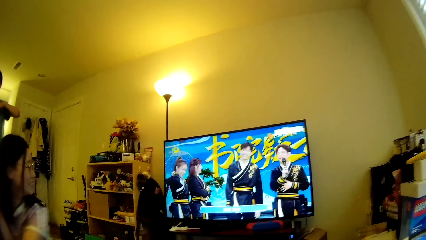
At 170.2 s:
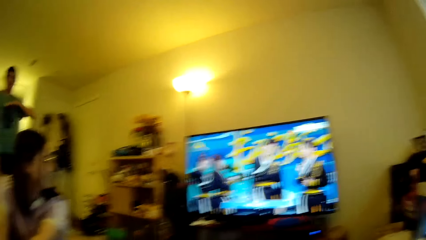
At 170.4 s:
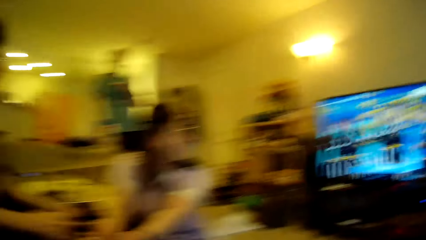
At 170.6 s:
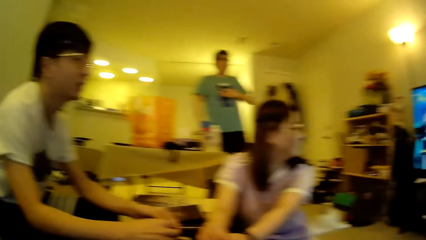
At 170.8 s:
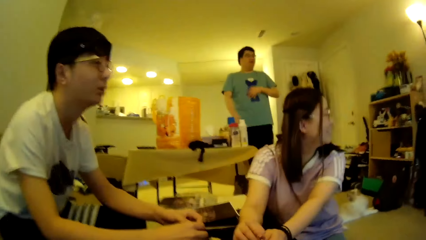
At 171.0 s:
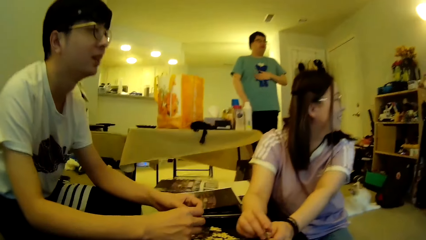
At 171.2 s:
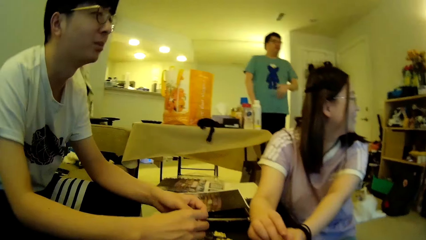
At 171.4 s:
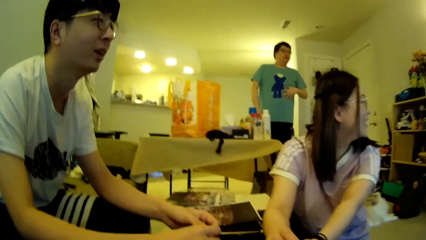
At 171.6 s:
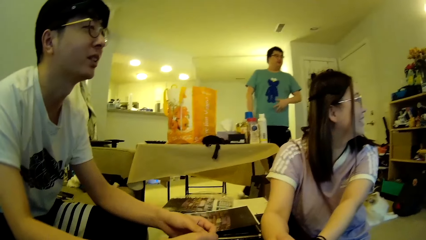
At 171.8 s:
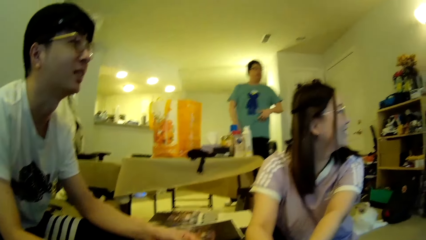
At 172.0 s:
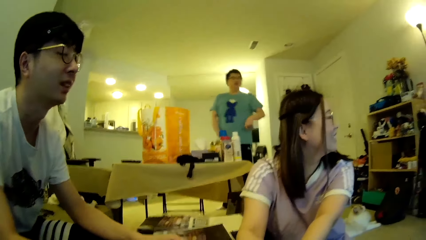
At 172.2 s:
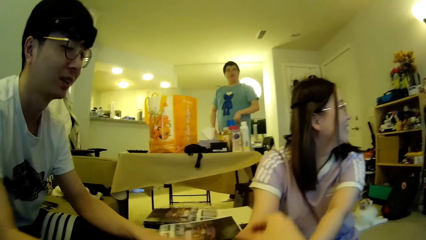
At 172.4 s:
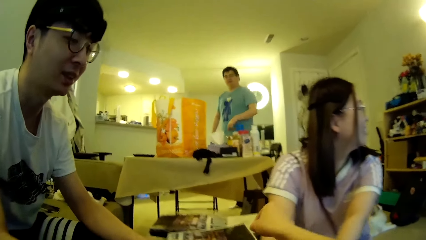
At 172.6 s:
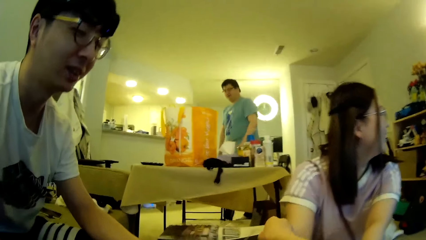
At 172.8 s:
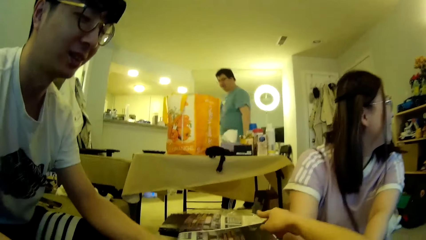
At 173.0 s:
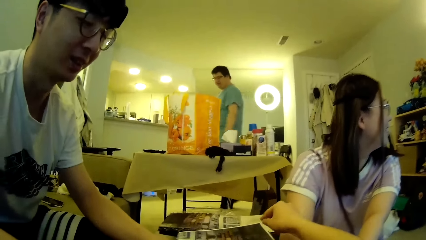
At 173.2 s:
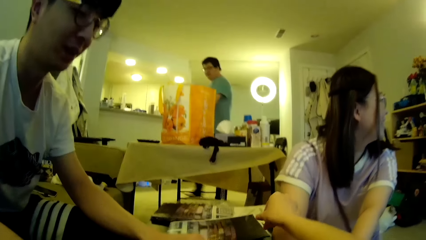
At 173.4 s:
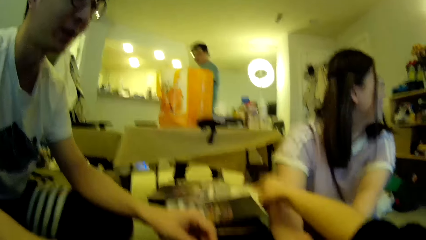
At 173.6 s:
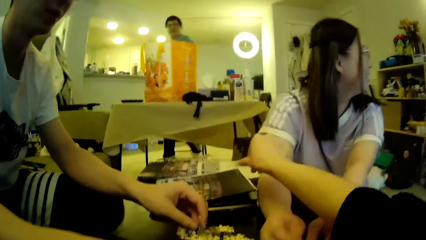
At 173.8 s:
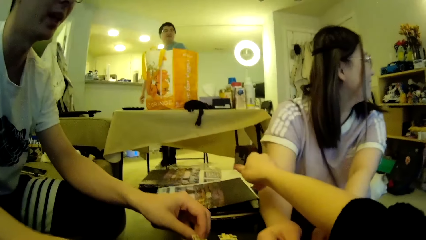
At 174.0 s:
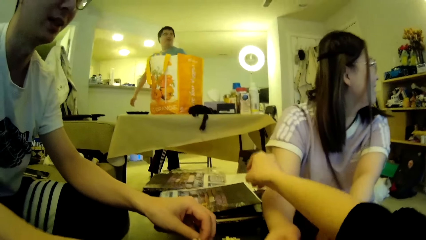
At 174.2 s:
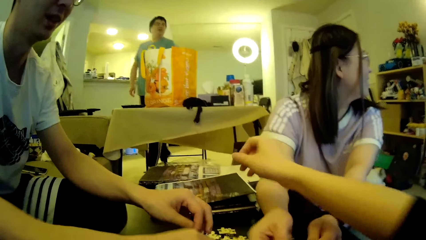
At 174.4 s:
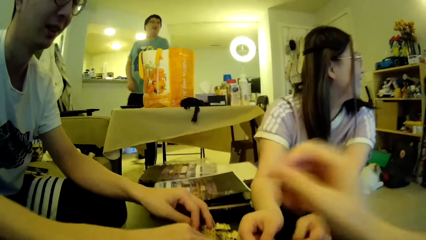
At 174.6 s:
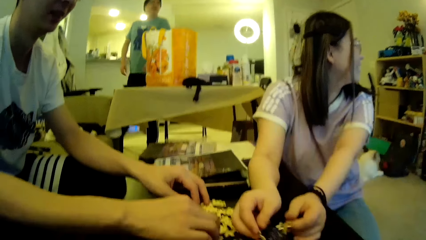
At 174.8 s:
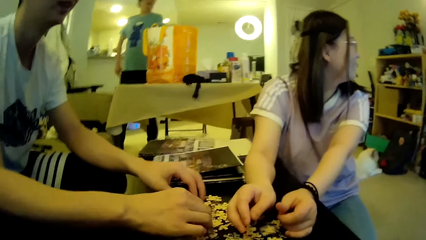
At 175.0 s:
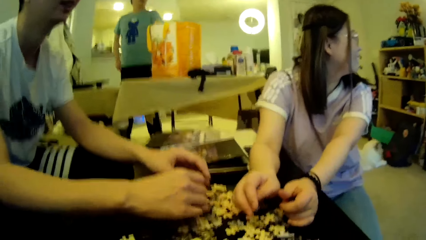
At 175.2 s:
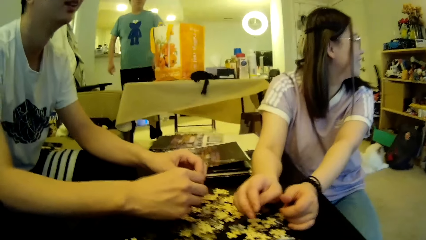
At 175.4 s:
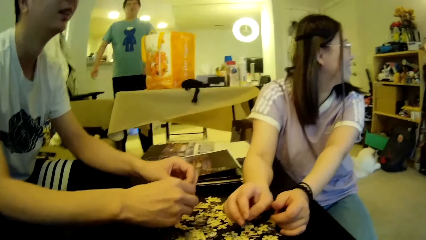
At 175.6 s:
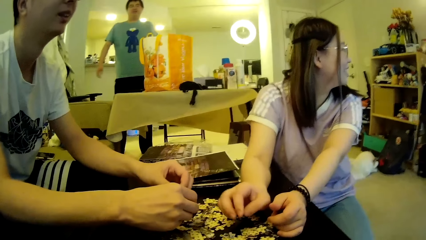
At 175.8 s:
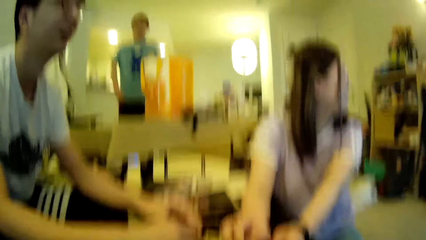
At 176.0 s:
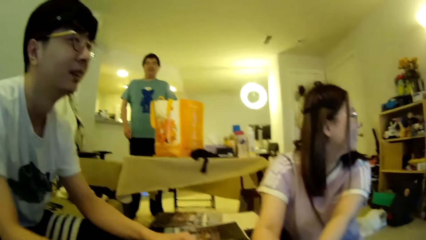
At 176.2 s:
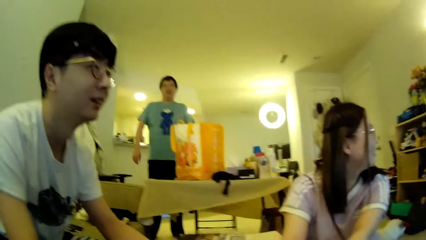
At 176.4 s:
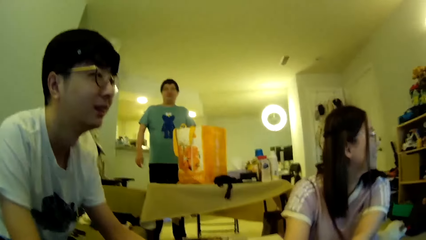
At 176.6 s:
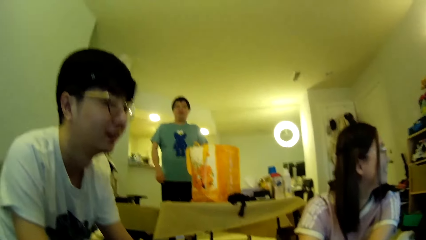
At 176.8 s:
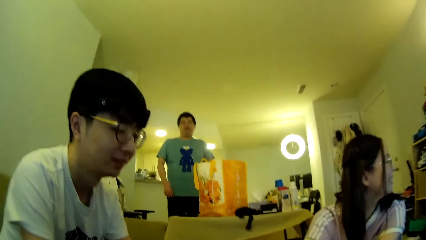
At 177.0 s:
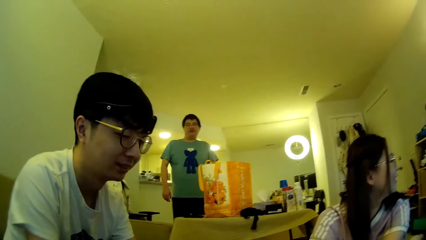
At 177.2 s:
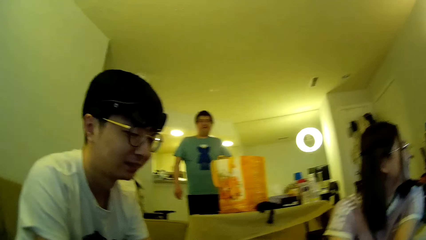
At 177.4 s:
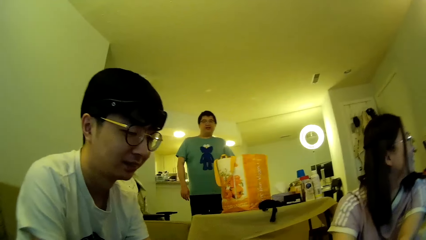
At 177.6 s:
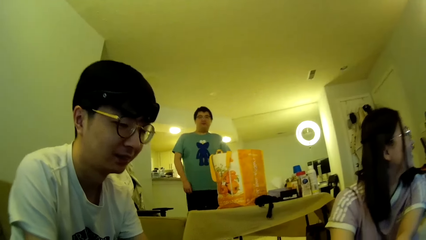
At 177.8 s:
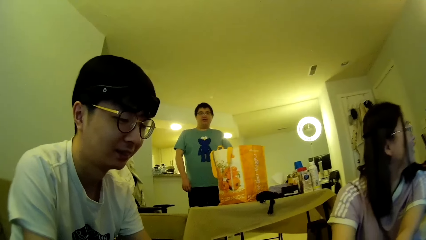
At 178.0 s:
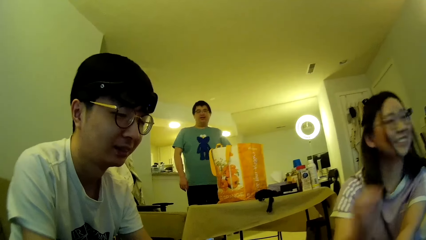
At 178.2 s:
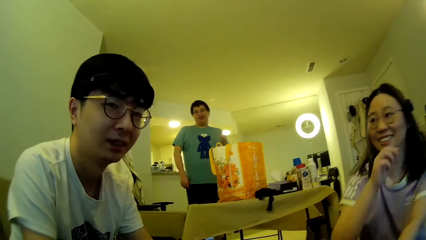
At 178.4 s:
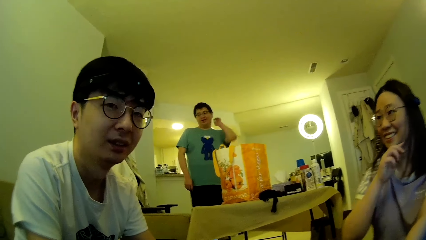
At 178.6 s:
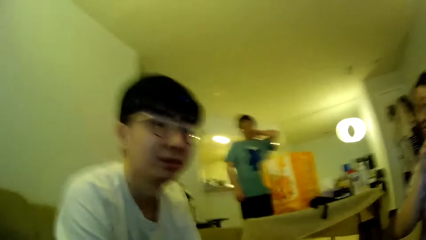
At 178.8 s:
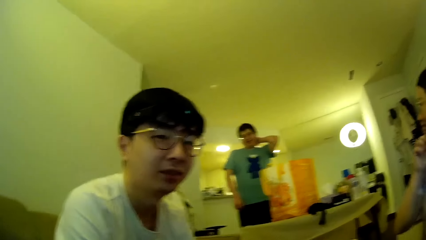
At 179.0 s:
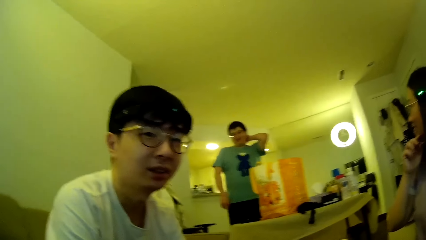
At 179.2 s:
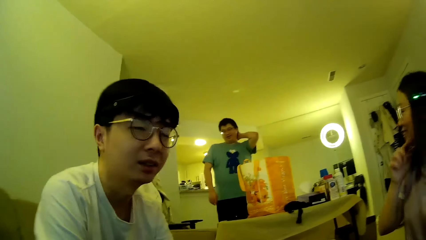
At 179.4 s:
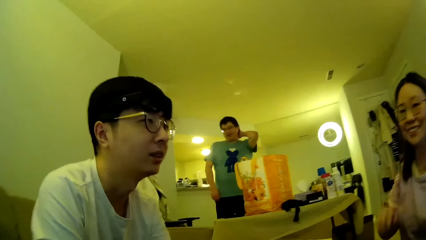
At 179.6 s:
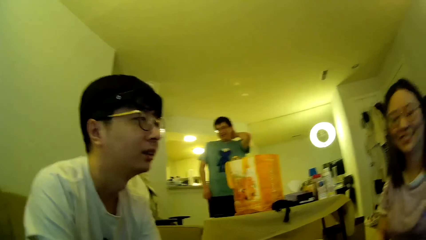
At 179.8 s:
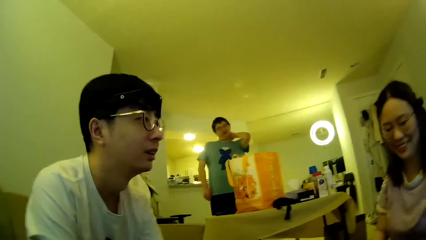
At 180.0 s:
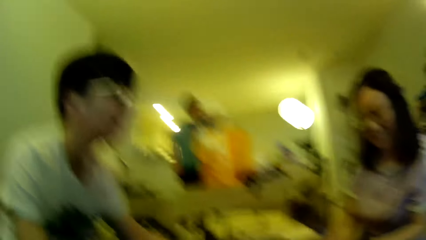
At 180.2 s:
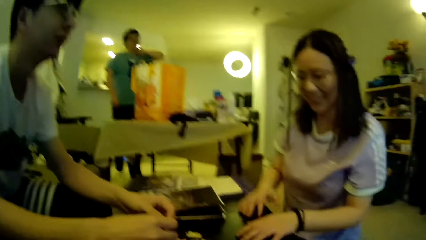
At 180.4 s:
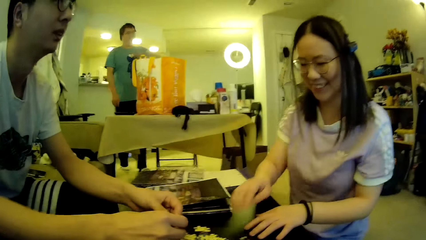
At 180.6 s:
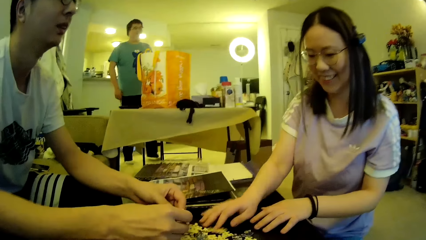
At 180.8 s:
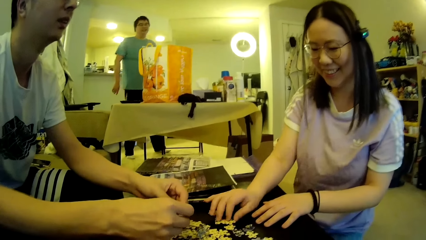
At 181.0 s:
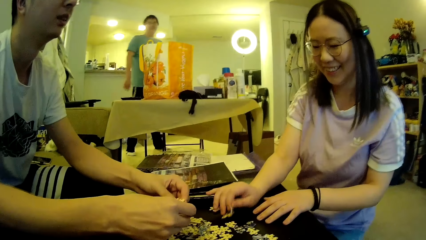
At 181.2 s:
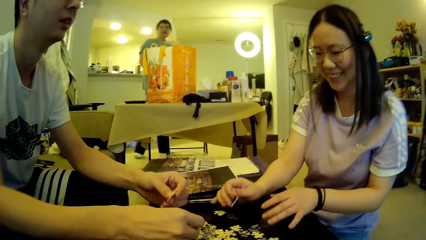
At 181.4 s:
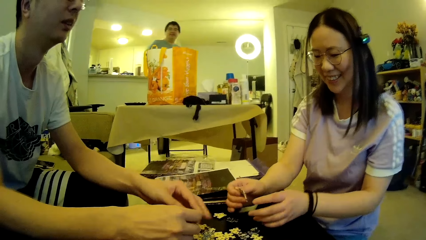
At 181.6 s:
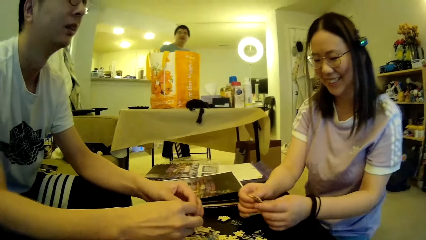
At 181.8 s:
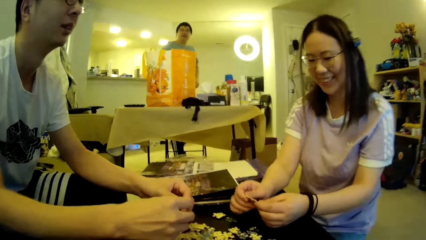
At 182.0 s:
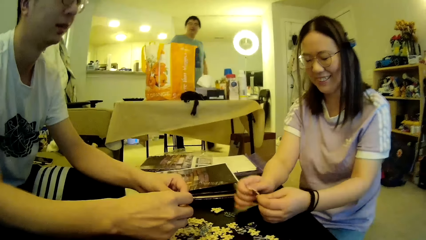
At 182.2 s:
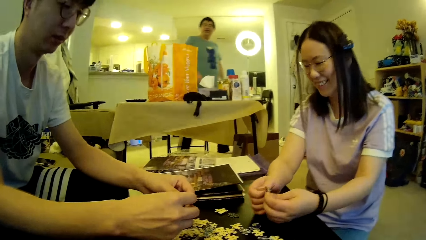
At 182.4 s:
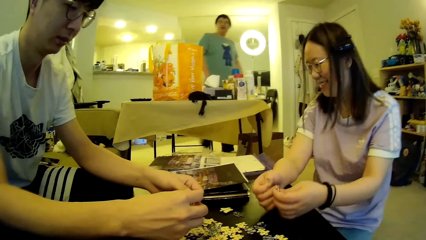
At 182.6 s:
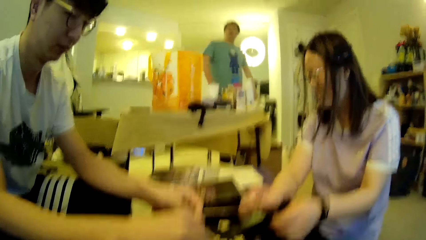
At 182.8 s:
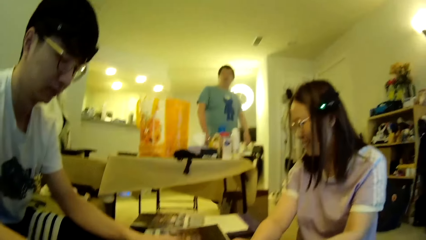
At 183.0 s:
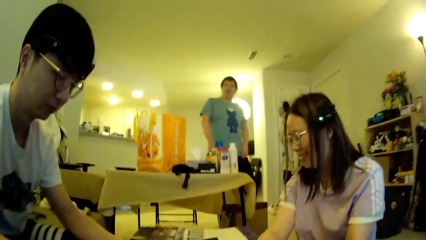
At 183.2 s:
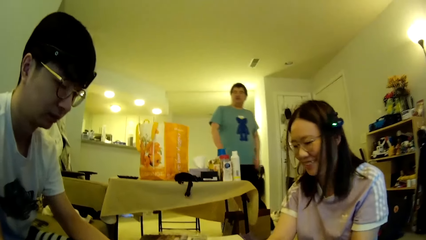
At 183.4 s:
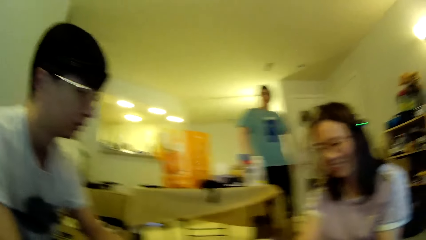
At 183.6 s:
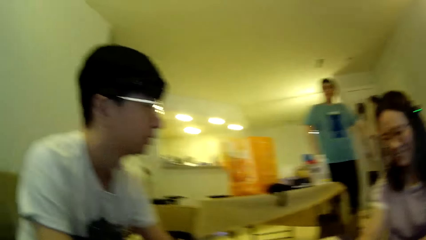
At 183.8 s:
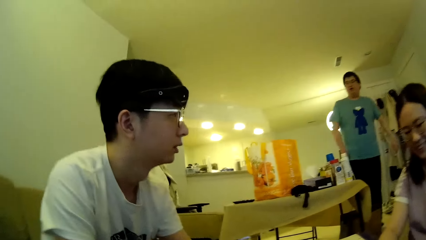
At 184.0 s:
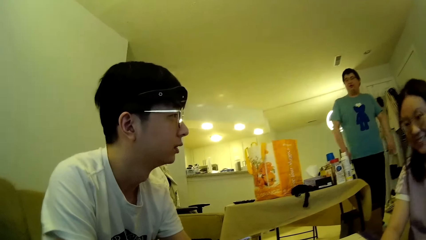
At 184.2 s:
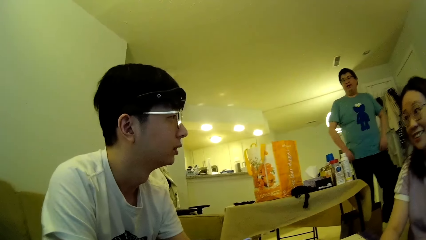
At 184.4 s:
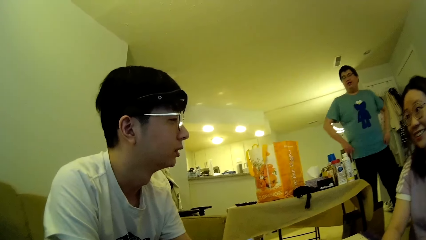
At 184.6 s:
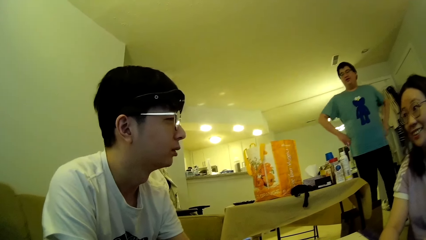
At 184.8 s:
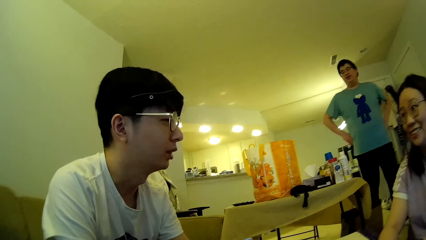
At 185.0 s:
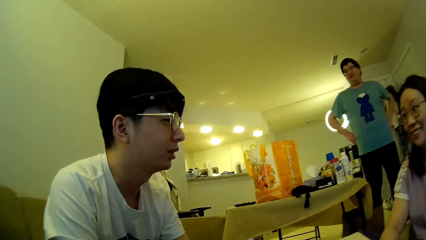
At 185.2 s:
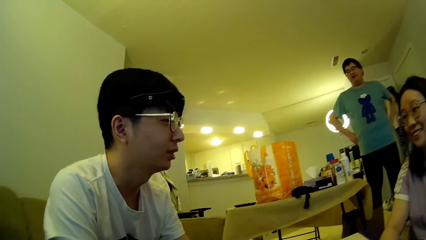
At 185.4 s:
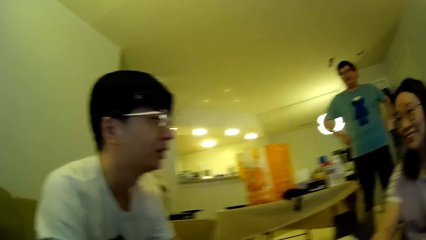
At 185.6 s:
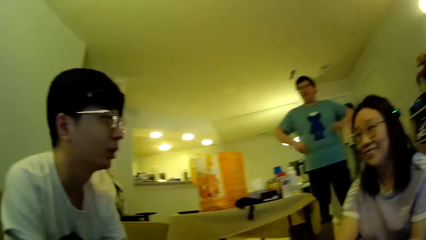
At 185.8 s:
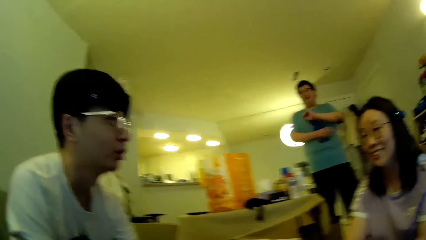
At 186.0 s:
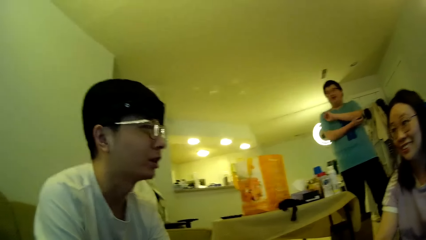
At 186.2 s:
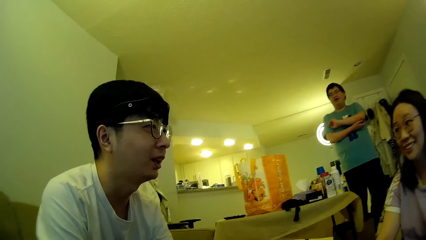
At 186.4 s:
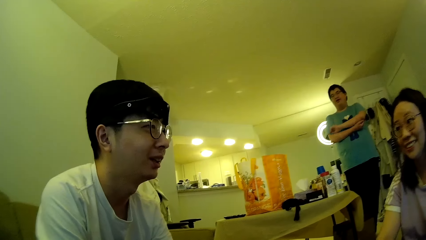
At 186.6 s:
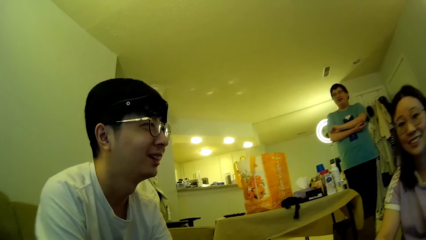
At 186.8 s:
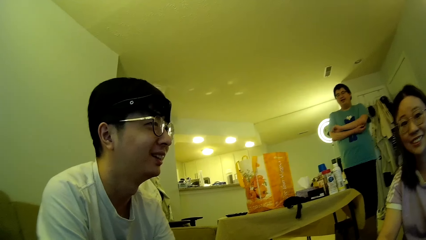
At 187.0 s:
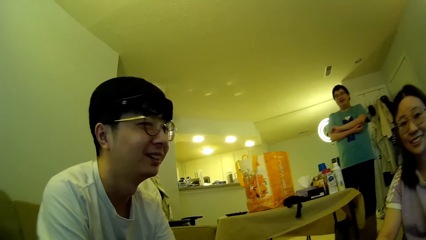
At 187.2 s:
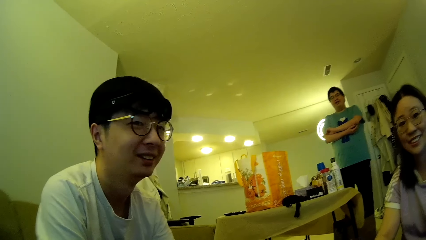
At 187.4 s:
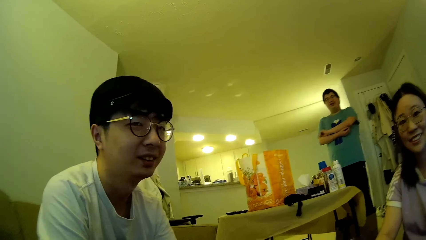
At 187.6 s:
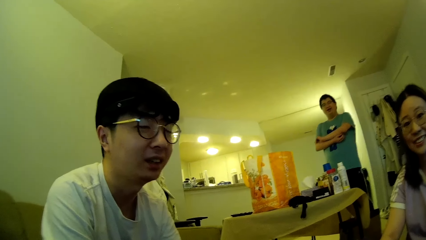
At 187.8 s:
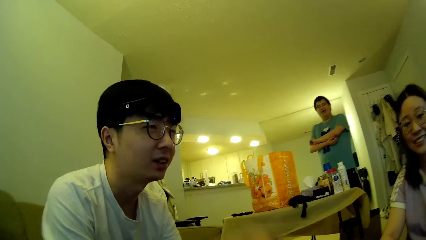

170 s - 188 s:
The camera wearer looks around. A man rubs the stomach. Another man breaks the pattern puzzle pieces. He looks at the television. The first man steps forward. He walks around in the house. The camera wearer drops a tape piece. They move the hand. A lady looks at the television. The camera wearer looks around. The lady looks around. She touches her chin. The first man wipes the back of his neck. The lady drops her hand. The camera wearer looks around. The lady picks up a puzzle pattern piece. The first man steps forward. He walks around the house. The lady breaks the puzzle pattern piece. She looks around. The camera wearer looks around. The first man holds the waist using both hands. He moves the hands. He scratches his elbow. He moves the leg.
